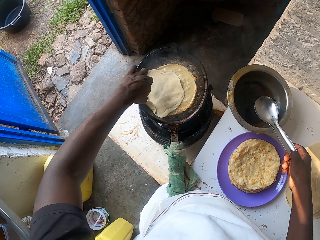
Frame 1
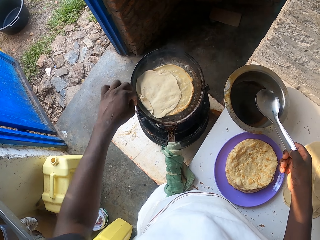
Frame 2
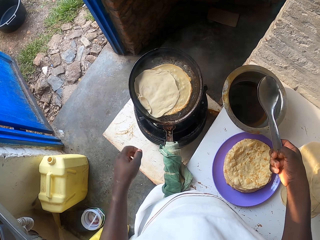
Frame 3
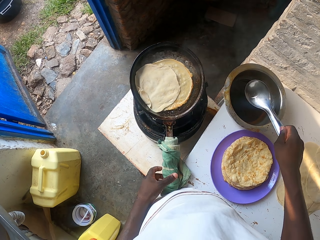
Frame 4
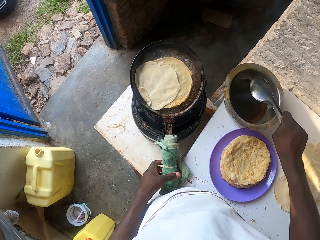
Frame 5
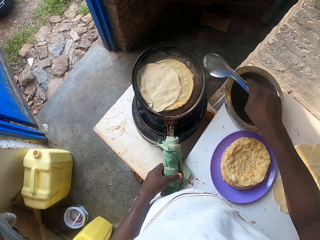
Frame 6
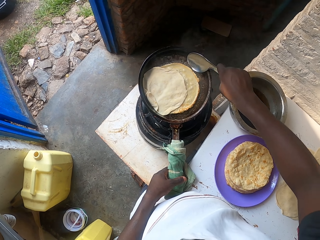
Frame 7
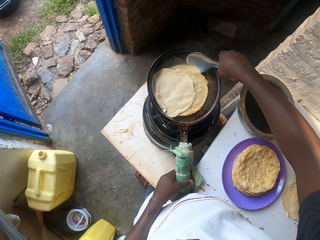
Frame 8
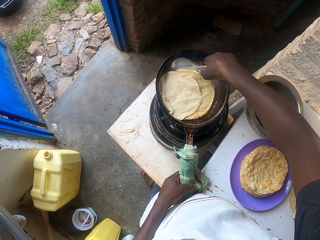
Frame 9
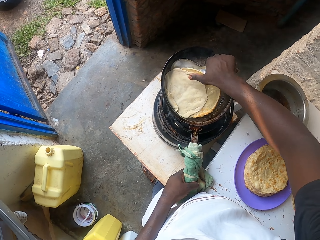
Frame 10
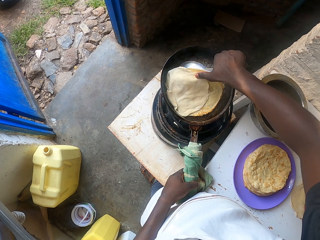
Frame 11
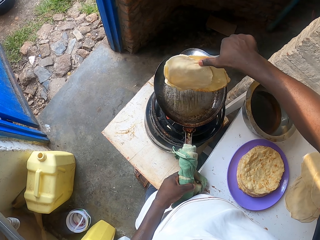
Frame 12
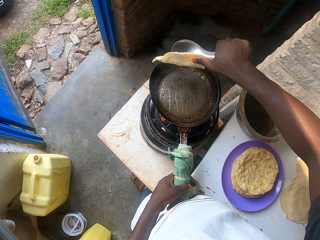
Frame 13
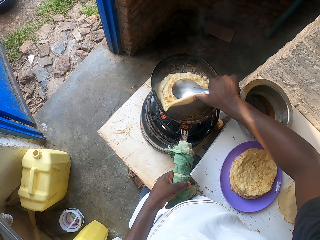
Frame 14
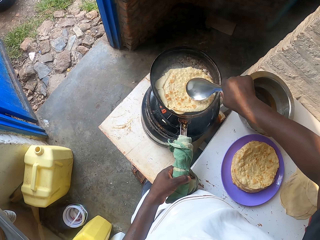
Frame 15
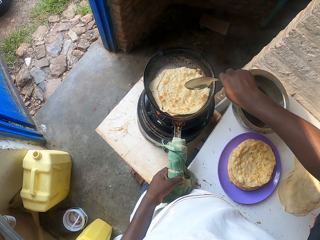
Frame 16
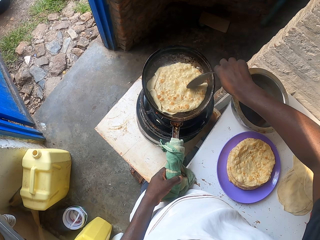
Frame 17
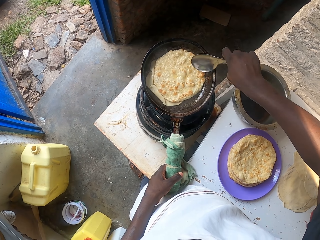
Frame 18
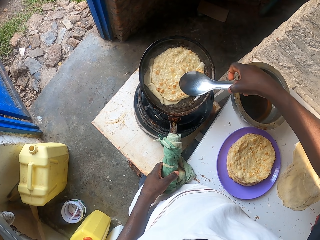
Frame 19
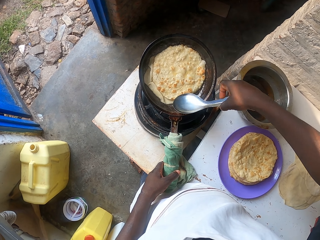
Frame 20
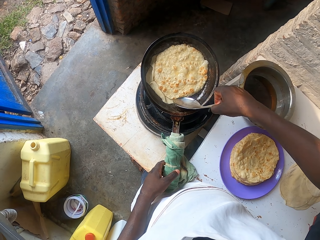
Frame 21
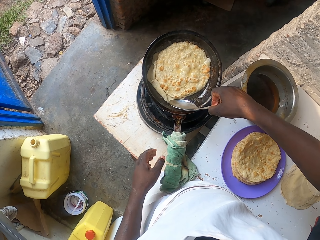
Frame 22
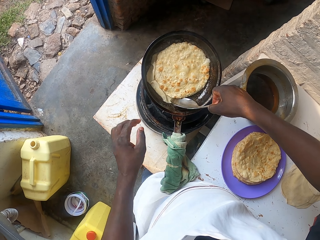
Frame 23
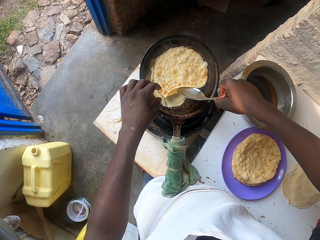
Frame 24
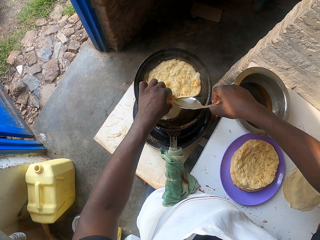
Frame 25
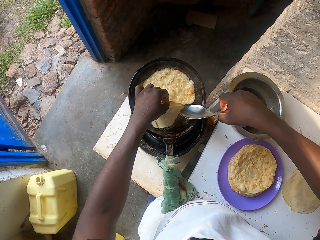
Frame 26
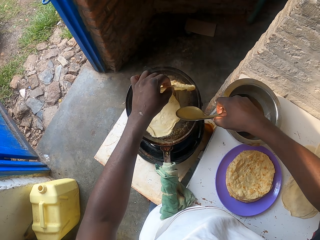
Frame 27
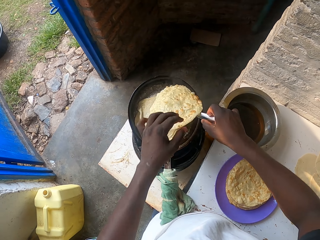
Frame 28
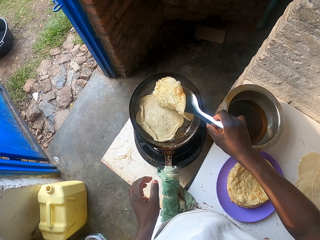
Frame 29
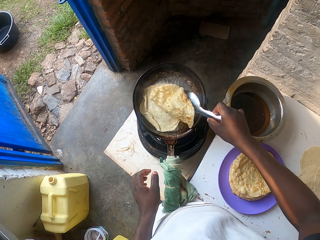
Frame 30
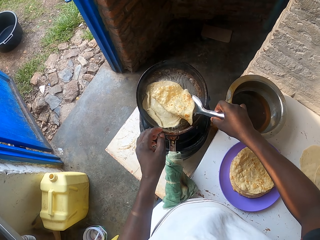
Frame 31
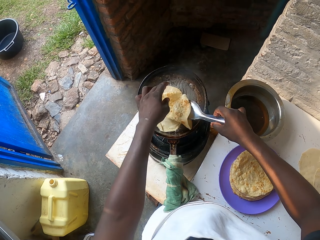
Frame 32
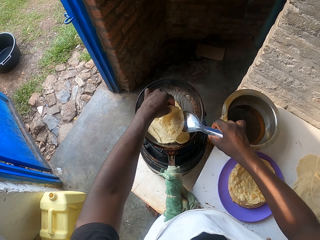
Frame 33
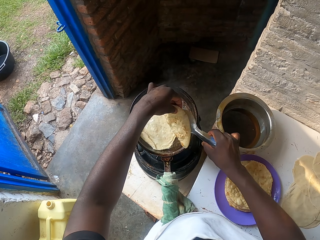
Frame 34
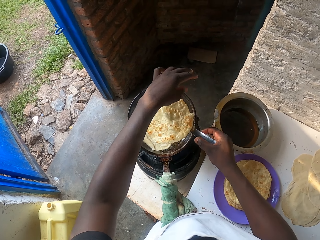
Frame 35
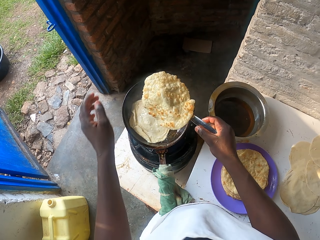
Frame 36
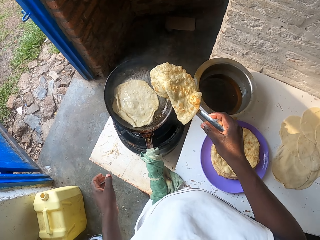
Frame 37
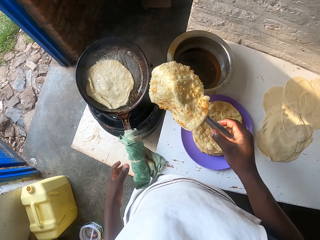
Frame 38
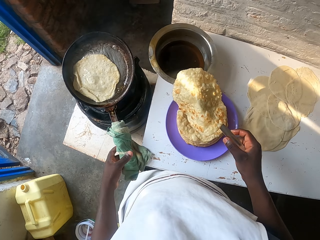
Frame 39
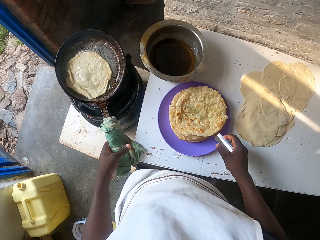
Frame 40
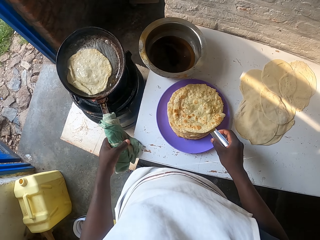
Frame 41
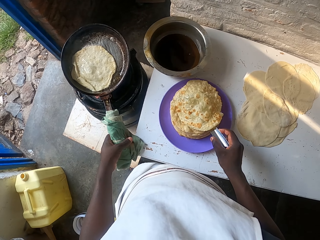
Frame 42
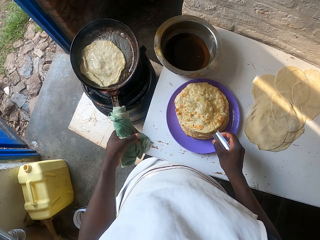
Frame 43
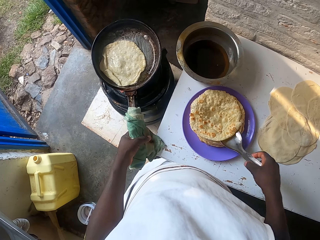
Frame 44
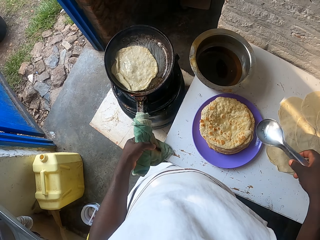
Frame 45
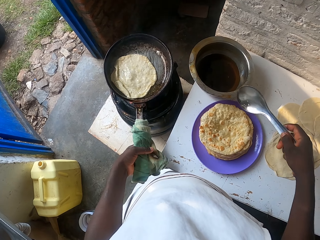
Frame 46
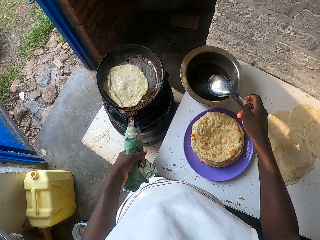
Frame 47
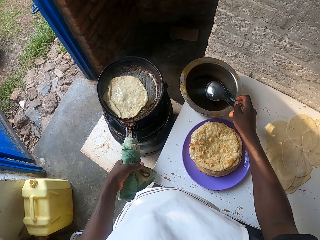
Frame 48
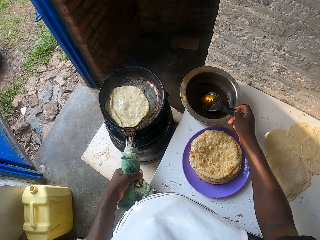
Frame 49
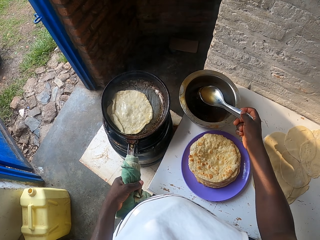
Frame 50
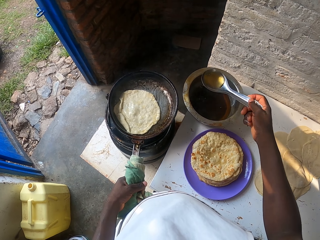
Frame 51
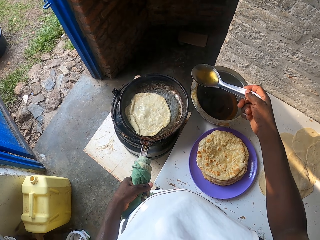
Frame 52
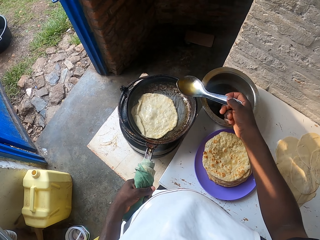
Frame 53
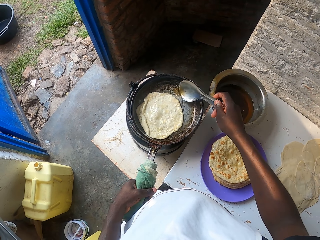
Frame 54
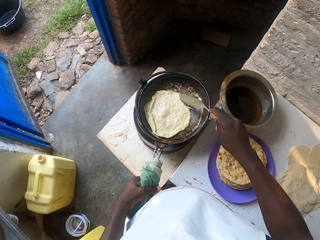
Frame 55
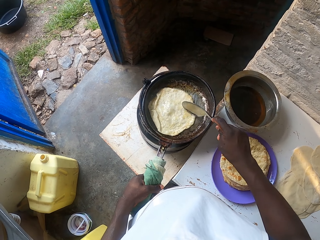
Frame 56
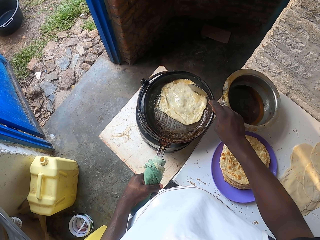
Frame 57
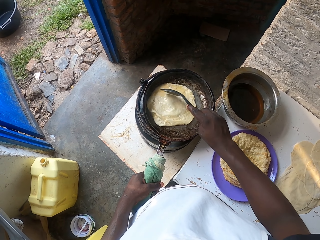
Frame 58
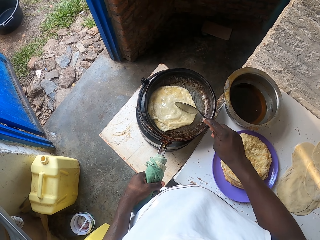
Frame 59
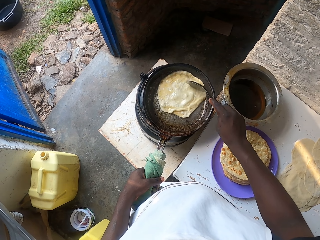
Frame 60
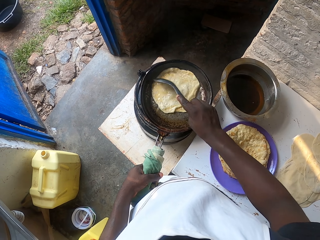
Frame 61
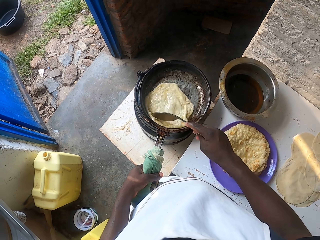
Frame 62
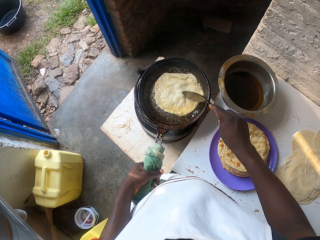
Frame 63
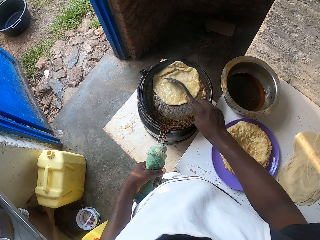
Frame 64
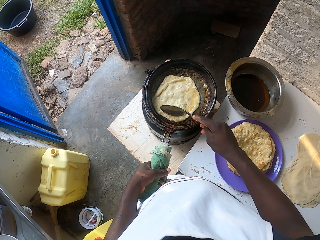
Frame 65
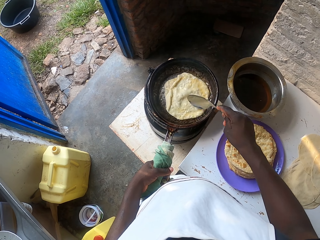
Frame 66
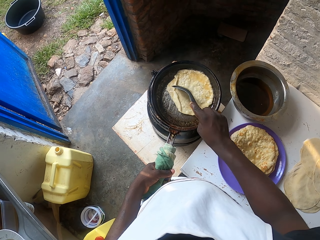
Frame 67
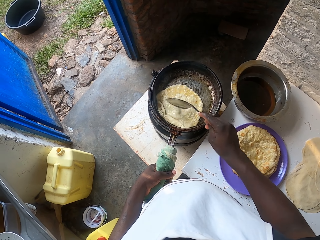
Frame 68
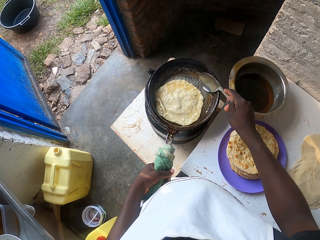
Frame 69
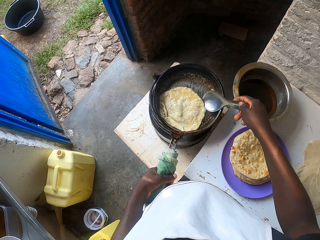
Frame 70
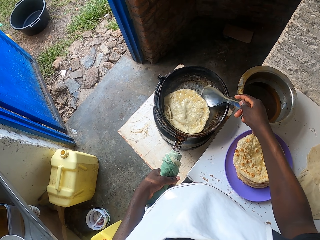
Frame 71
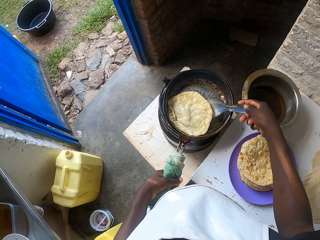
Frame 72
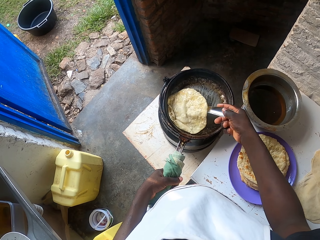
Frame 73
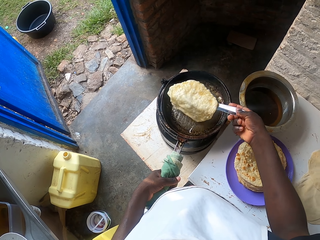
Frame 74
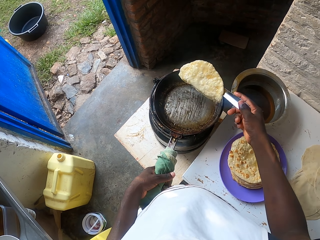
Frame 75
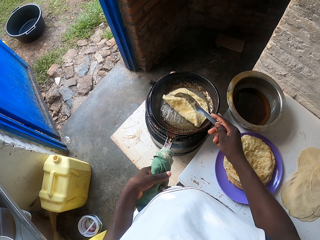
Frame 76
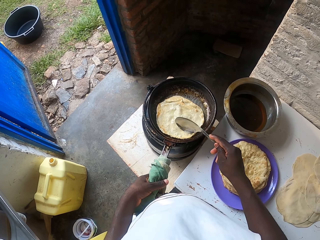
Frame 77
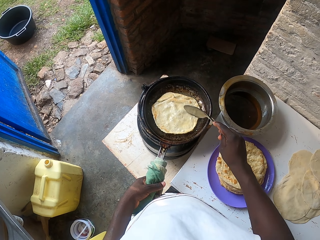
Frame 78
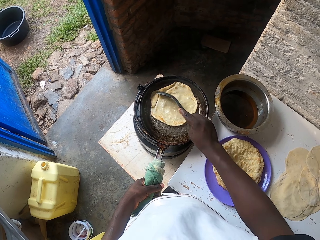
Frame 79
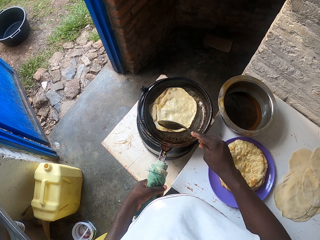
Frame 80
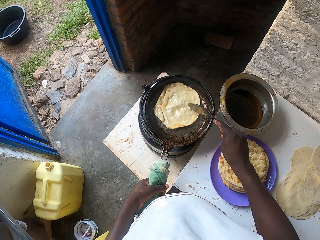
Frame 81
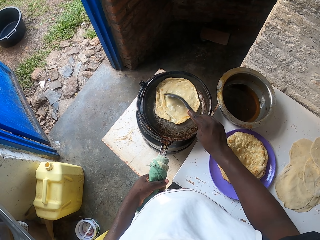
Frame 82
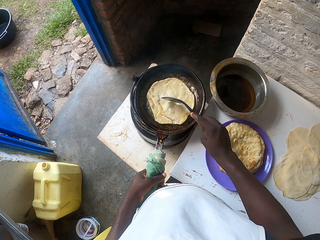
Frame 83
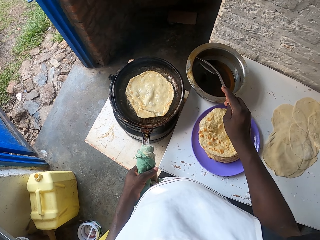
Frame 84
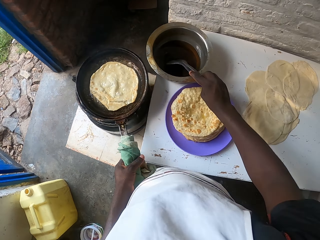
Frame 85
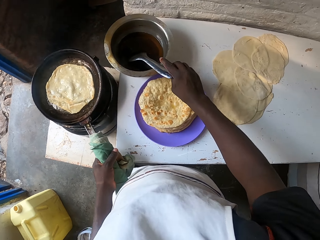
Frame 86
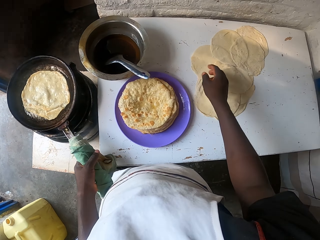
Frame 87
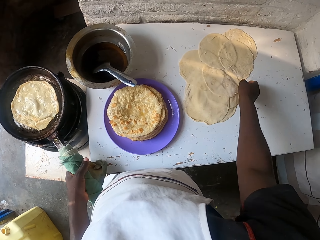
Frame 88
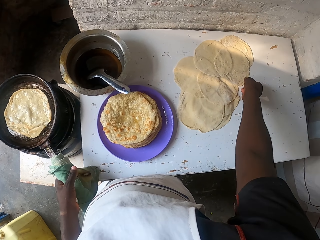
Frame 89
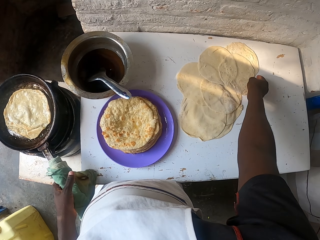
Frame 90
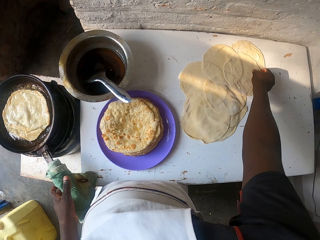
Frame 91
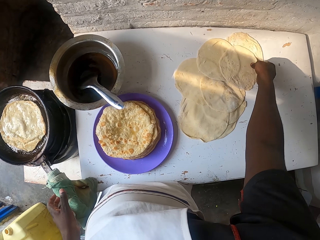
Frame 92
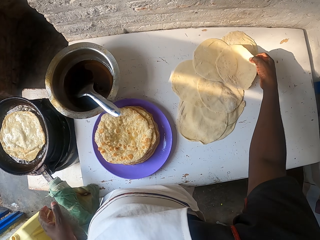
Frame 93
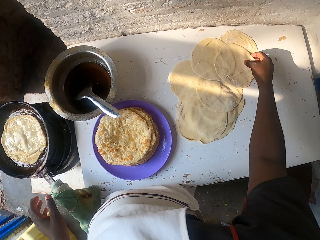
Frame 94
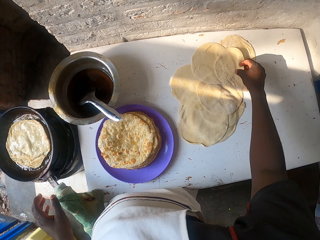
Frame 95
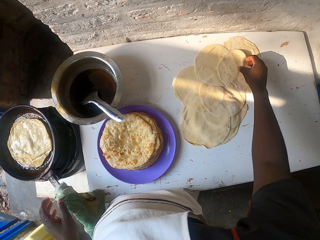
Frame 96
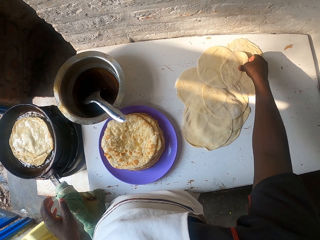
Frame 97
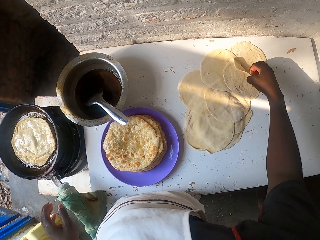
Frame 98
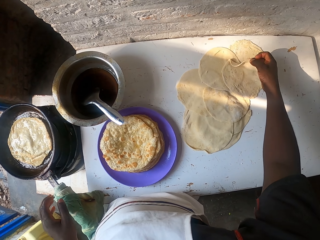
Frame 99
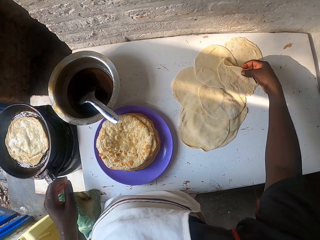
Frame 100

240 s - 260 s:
The camera wearer adjusts the dough. They hold the pan. They turn around the chapati in the pan. They spin the chapatis. They remove the chapati from the pan. They hold the pan. They place the chapati in a plate. They scoop the cooking oil and add the cooking oil in the pan. They cook the chapati. They spin the chapati. They turn around the chapati. They cook the chapati. They place the serving spoon in the pot. They add a chapati to the pan. They pick up rolled dough.

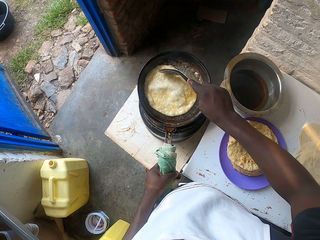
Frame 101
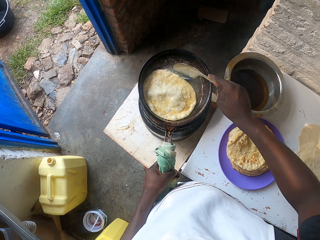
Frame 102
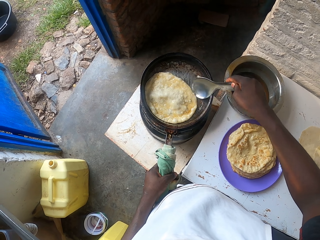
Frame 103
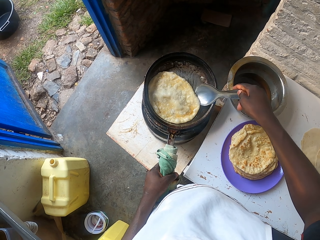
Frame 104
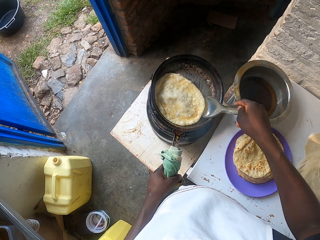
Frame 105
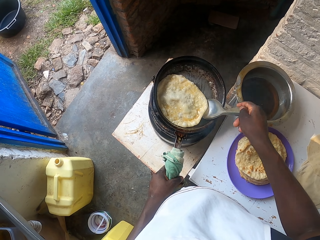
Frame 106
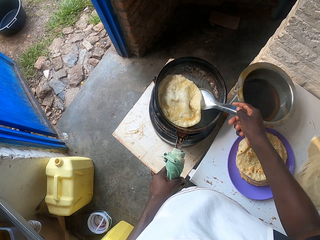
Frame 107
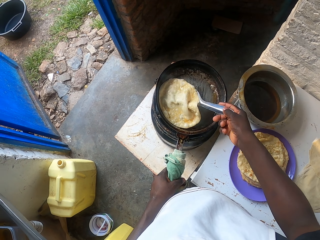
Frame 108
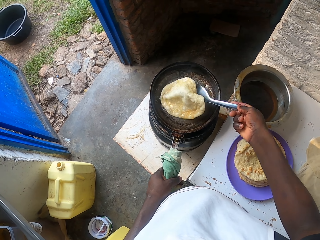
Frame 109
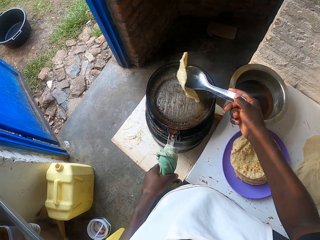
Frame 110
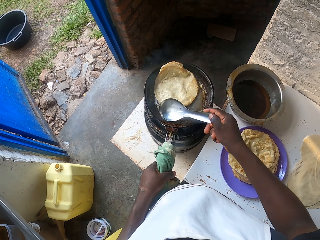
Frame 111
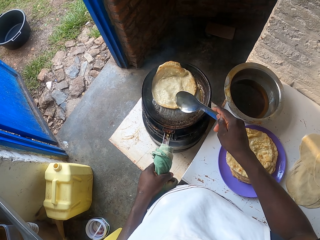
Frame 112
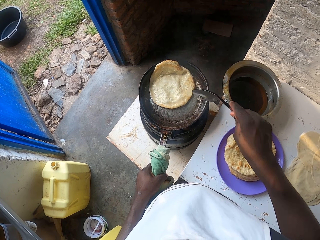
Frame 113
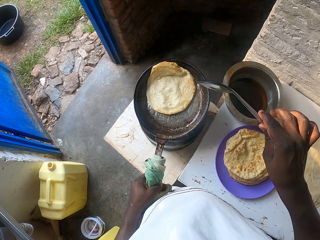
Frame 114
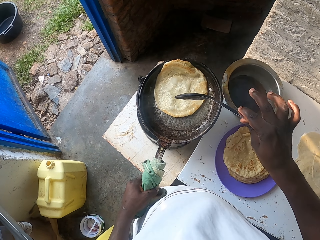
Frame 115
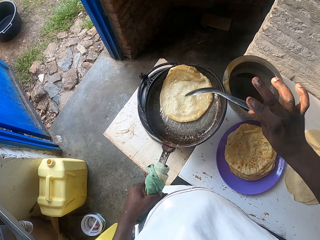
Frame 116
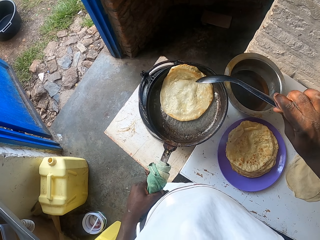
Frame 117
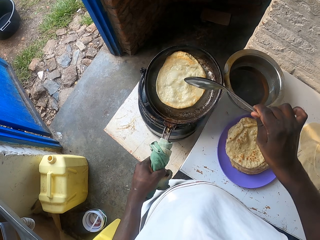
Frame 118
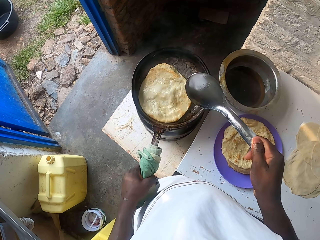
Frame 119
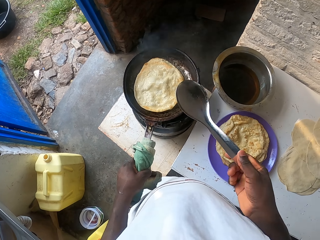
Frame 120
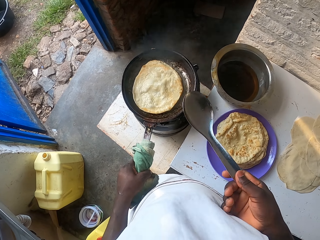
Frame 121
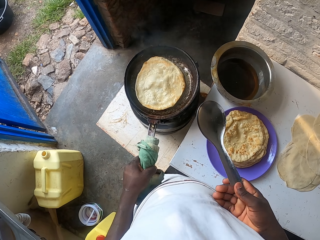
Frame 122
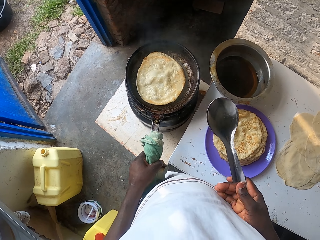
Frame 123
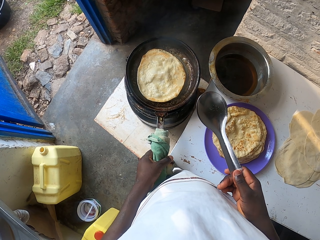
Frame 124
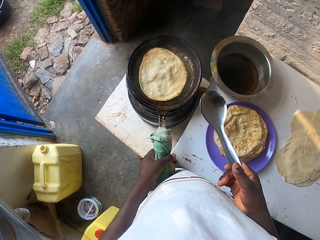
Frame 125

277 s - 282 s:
The camera wearer spins the chapati. They turn around the chapati in the pan.
